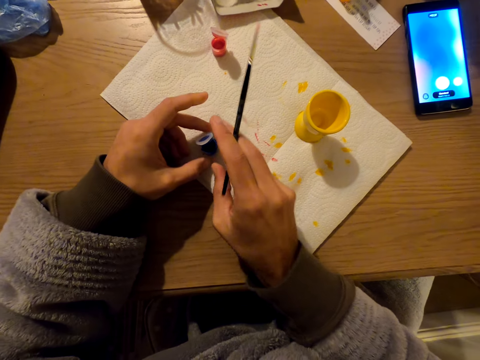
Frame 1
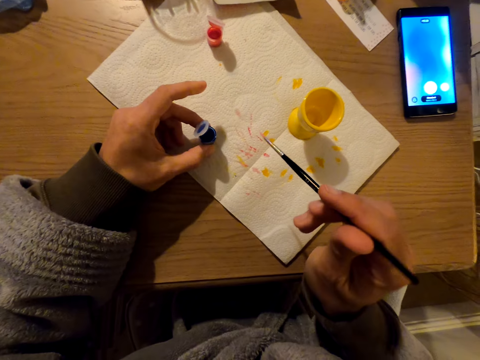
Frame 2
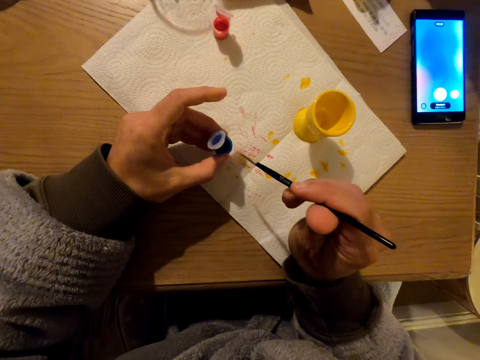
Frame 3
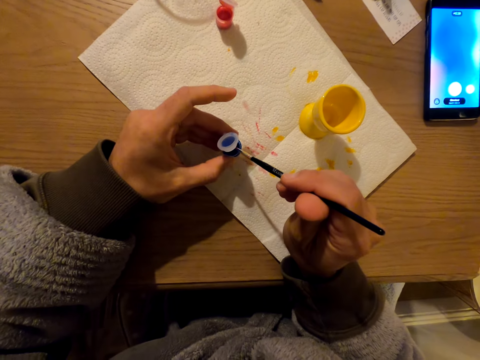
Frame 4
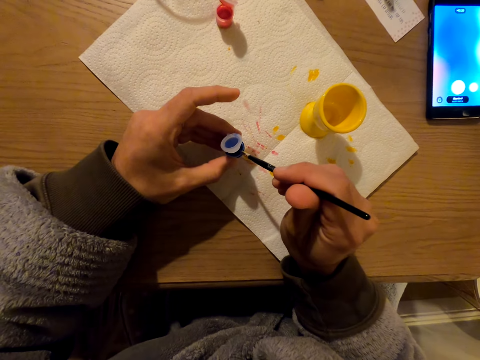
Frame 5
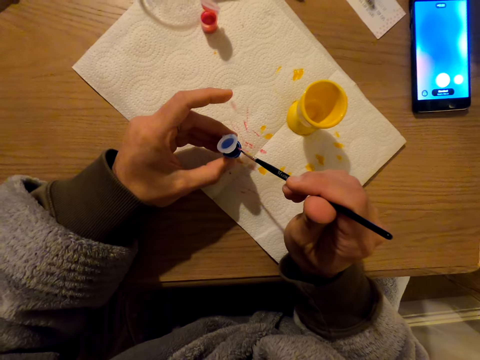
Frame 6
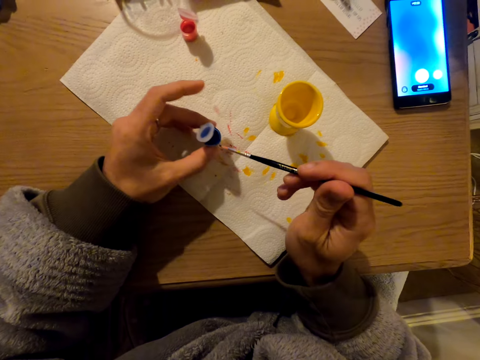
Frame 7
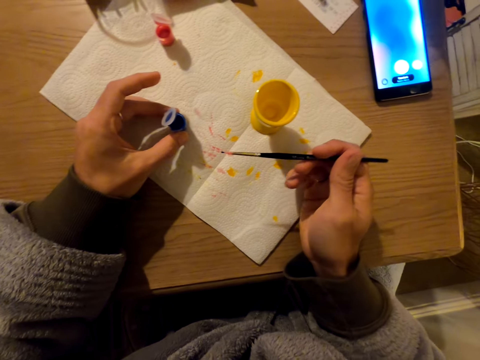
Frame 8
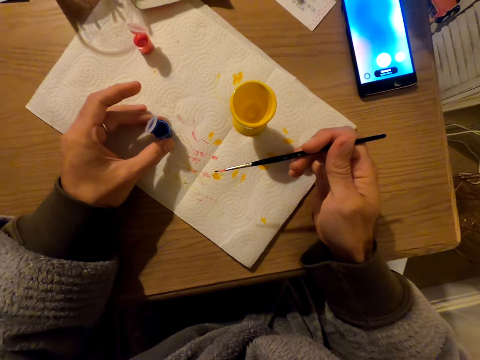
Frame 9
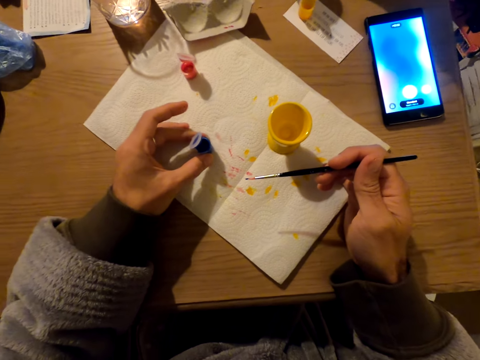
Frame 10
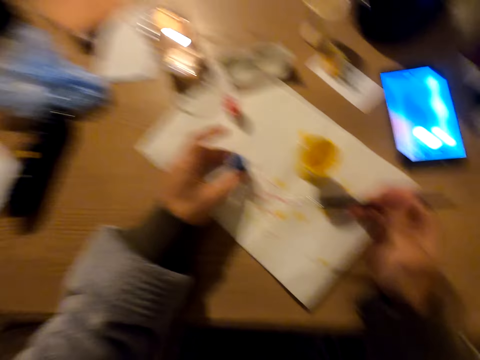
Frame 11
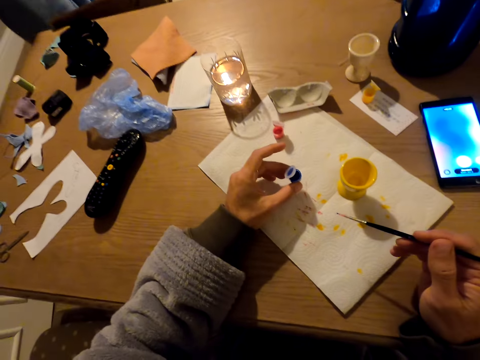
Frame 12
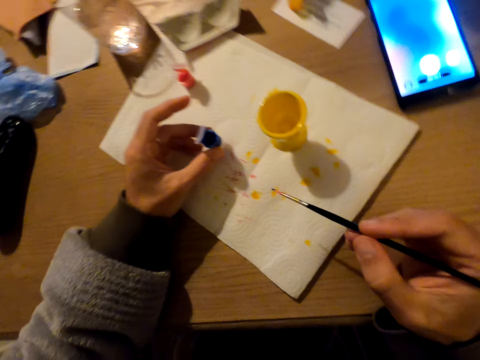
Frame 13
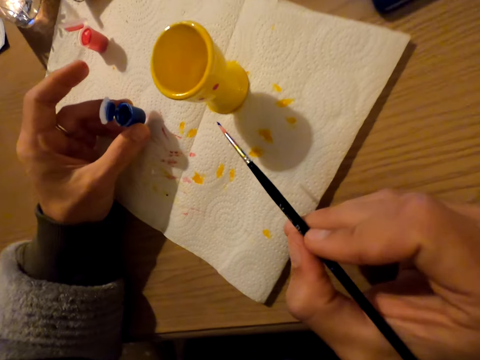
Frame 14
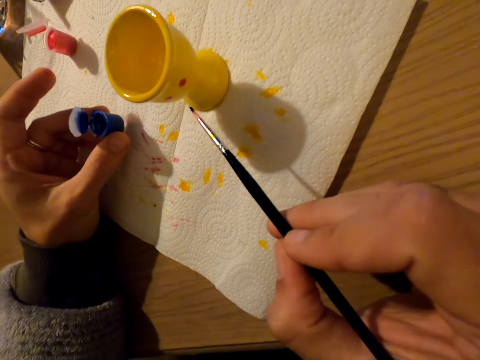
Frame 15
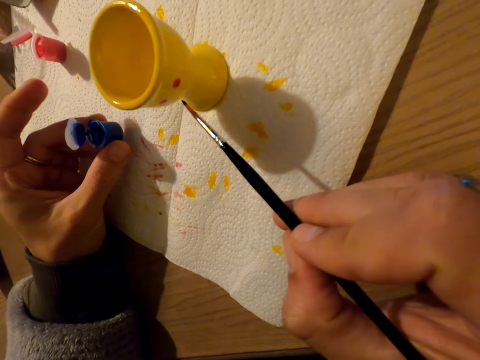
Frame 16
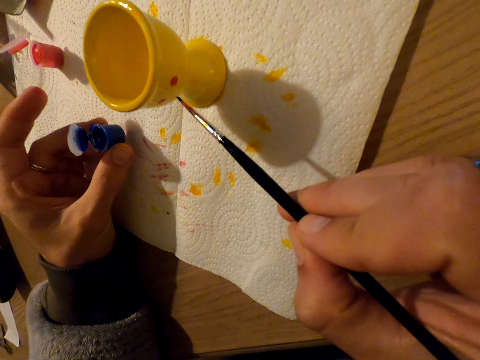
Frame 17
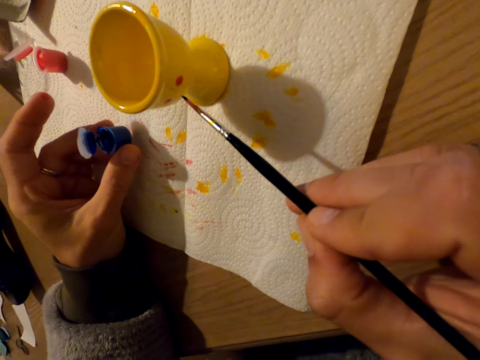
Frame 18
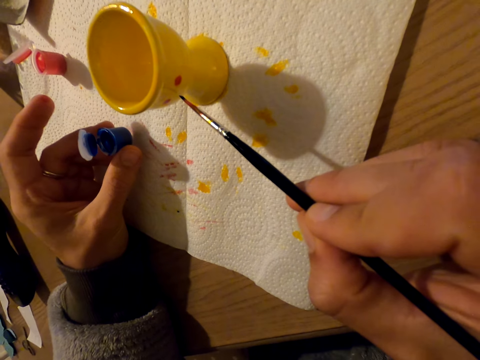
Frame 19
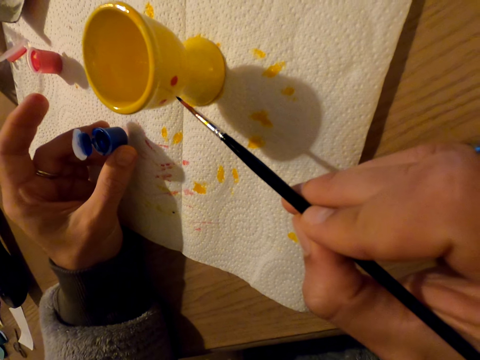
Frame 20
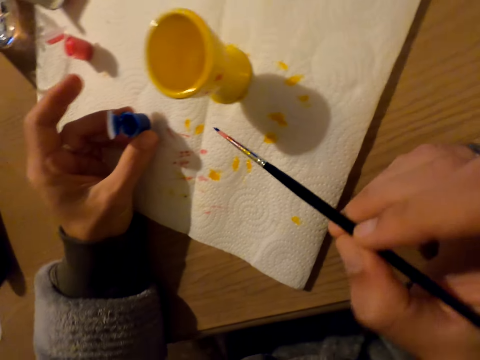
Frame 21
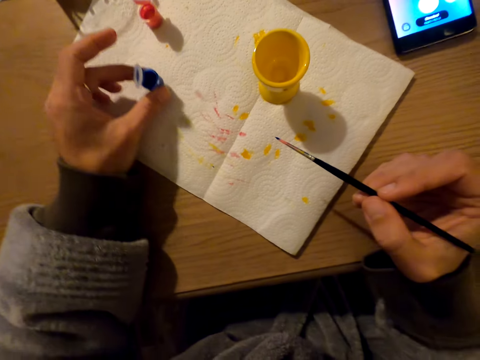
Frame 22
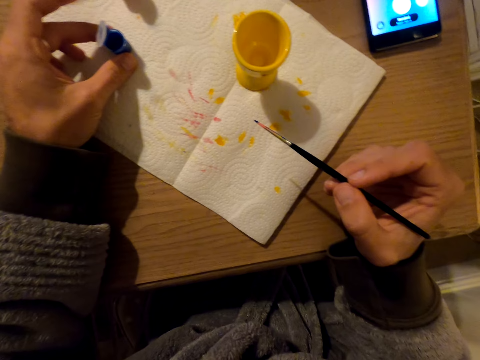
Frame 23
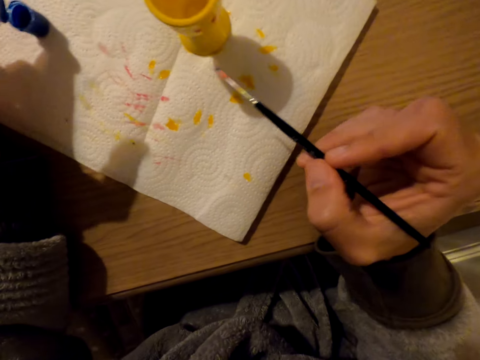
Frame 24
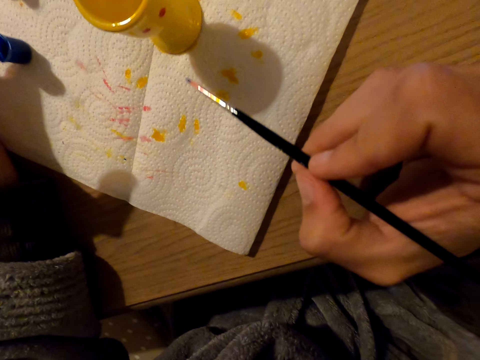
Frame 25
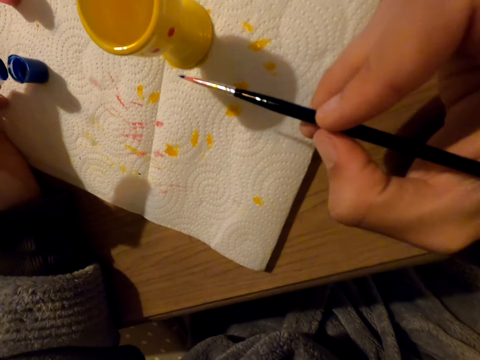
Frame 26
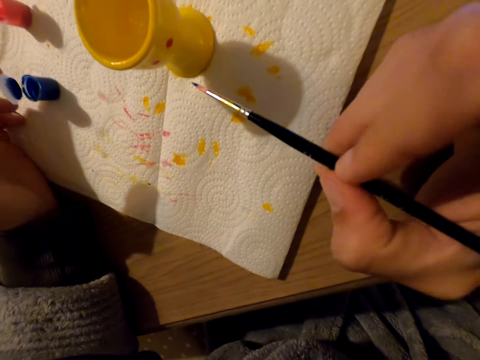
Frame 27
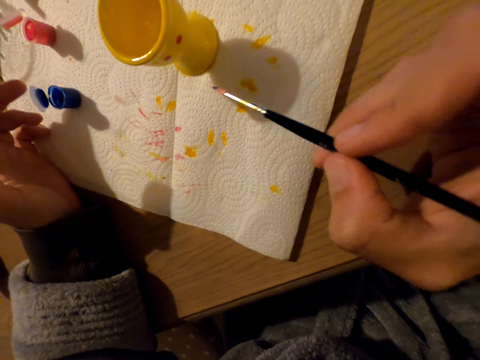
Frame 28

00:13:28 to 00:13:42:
The camera wearer dips the brush in blue paint. They paint the egg cup.

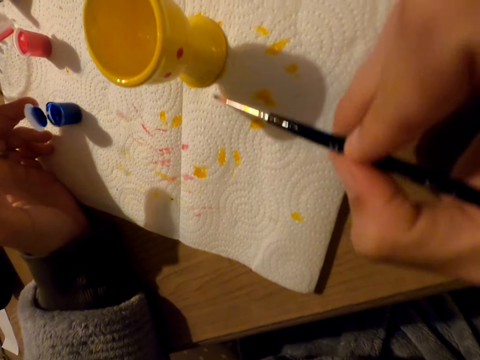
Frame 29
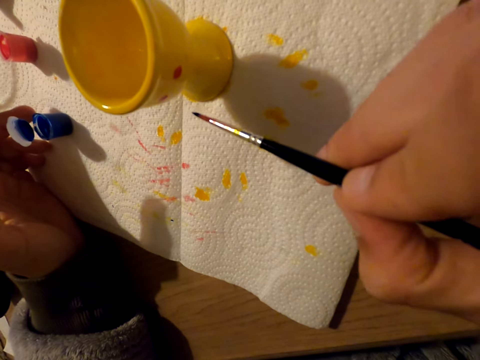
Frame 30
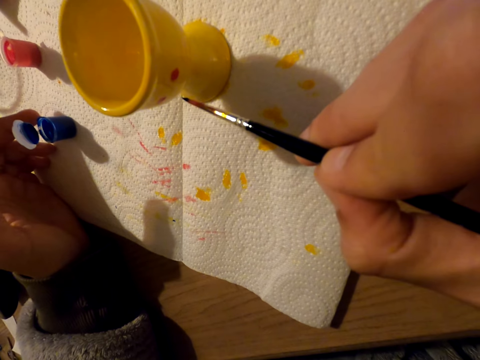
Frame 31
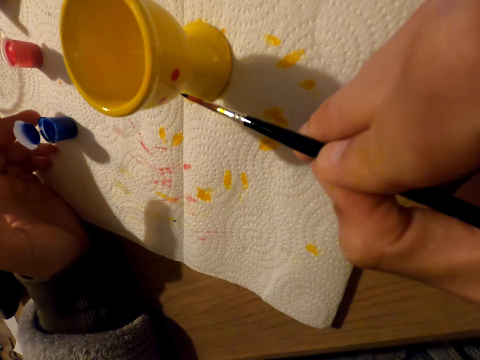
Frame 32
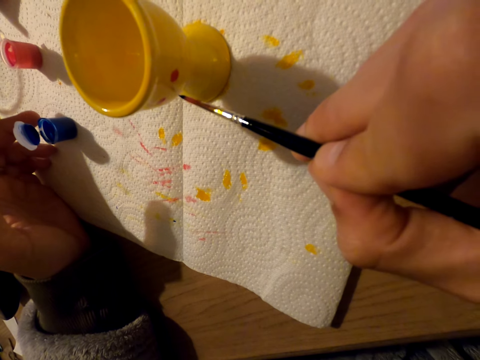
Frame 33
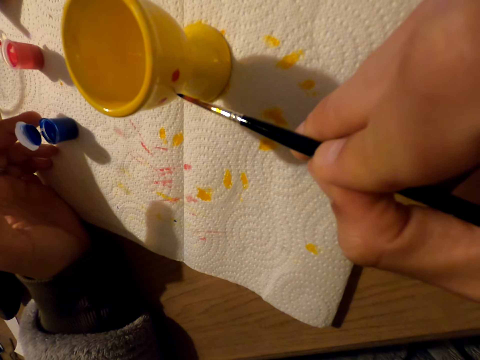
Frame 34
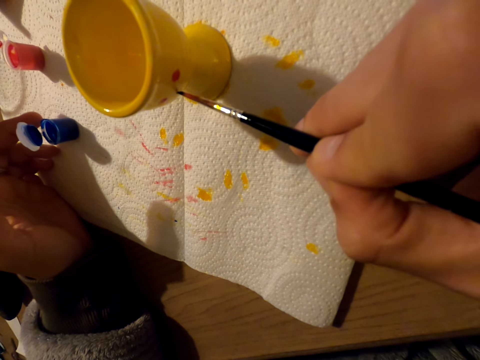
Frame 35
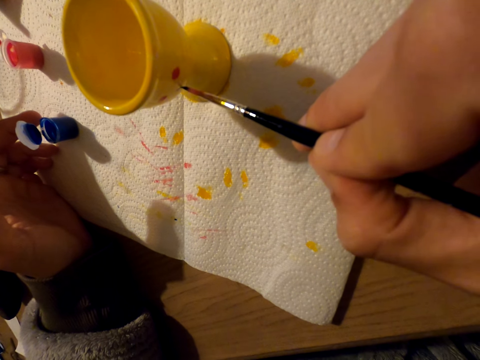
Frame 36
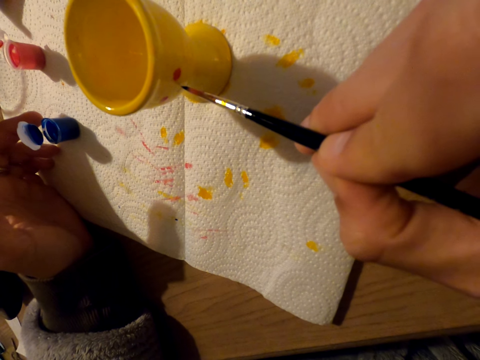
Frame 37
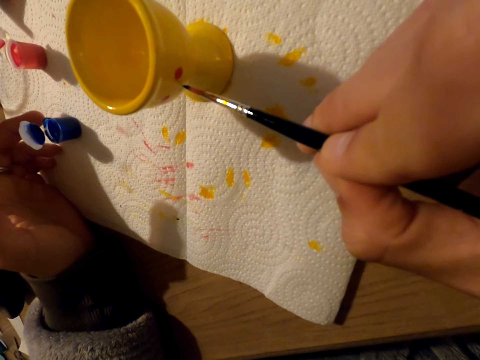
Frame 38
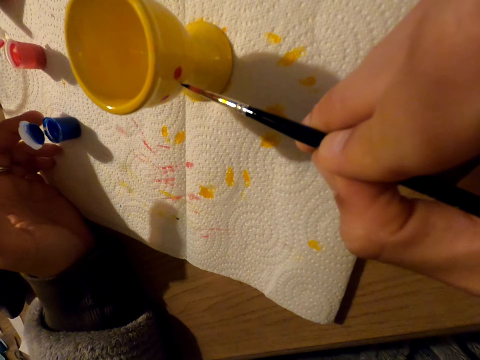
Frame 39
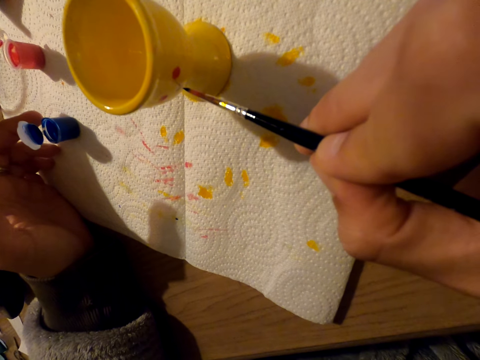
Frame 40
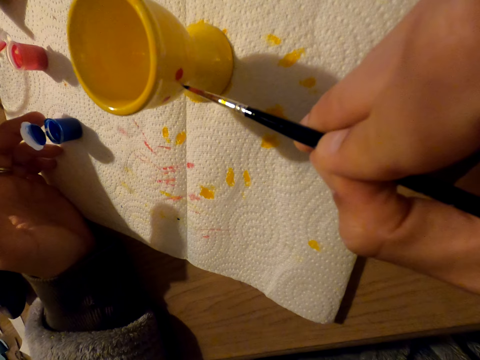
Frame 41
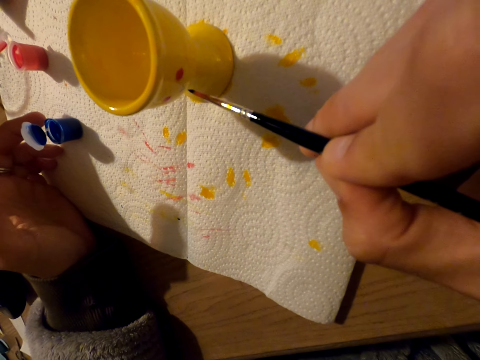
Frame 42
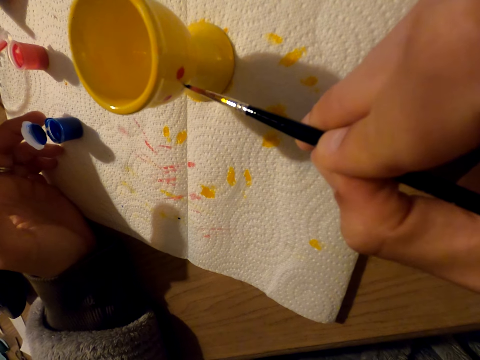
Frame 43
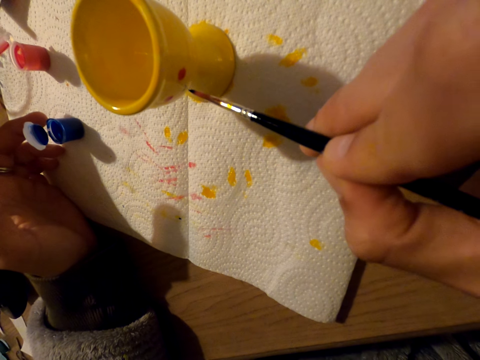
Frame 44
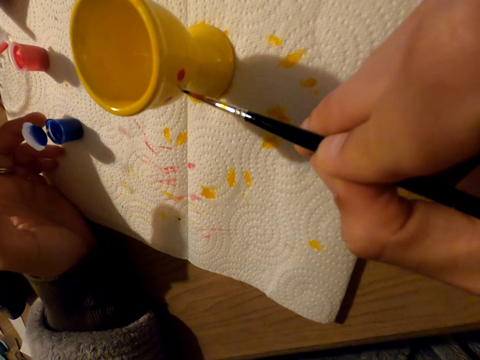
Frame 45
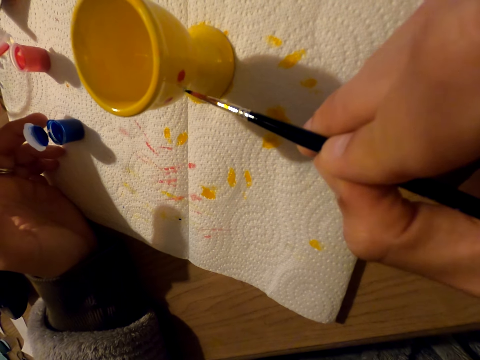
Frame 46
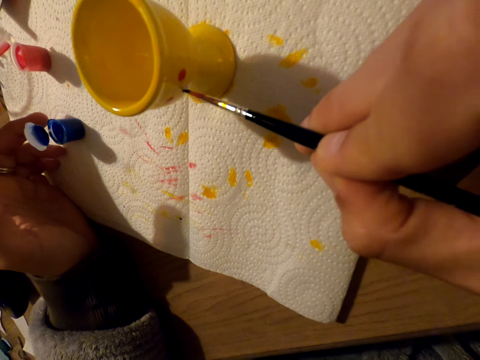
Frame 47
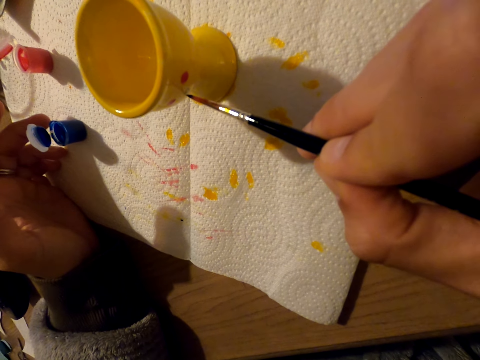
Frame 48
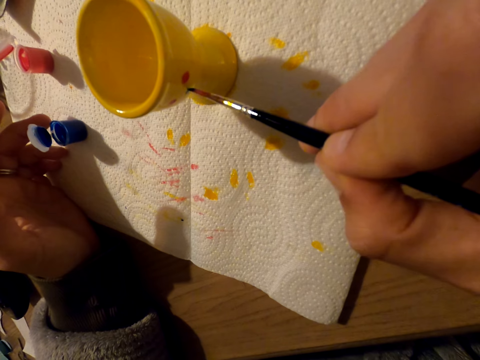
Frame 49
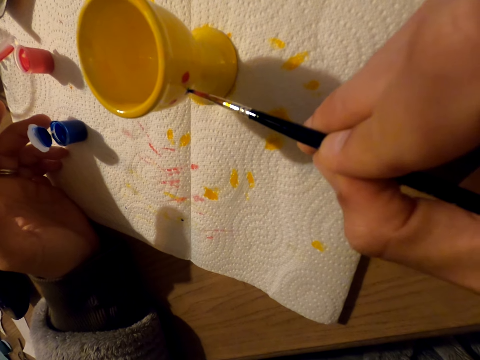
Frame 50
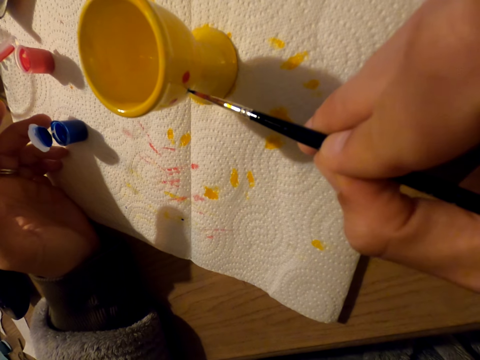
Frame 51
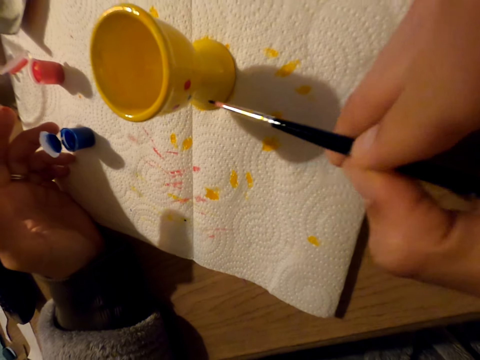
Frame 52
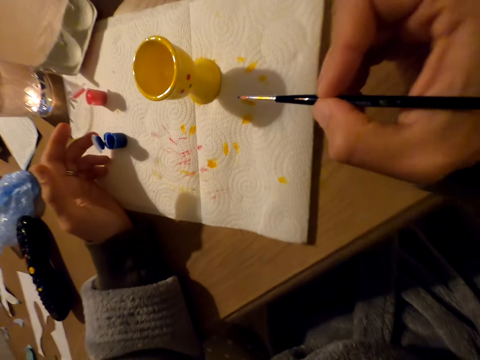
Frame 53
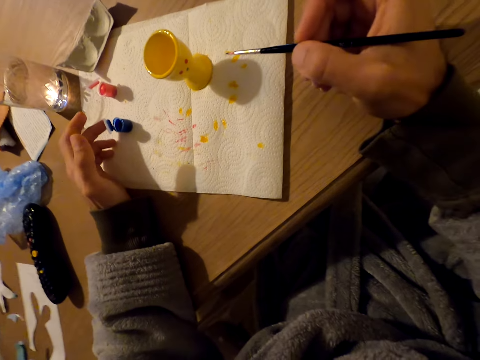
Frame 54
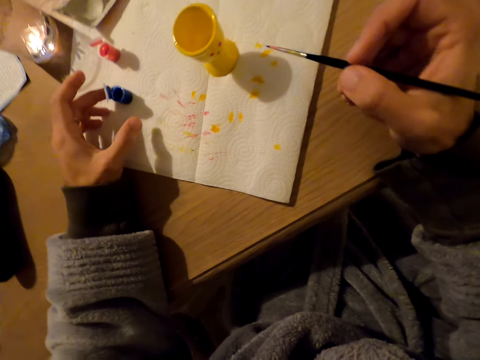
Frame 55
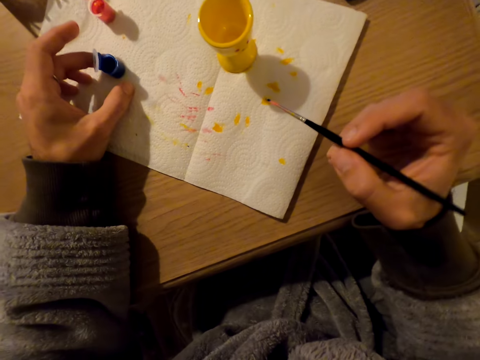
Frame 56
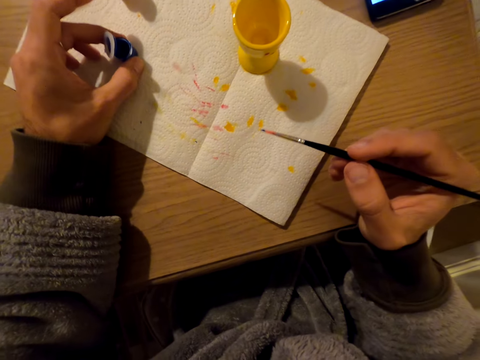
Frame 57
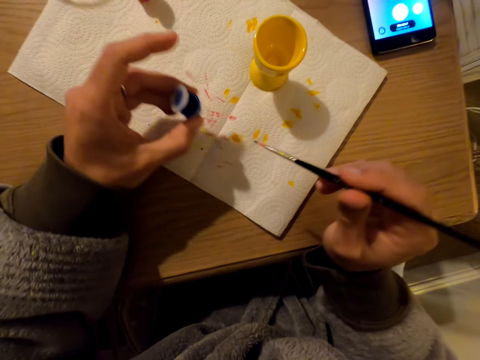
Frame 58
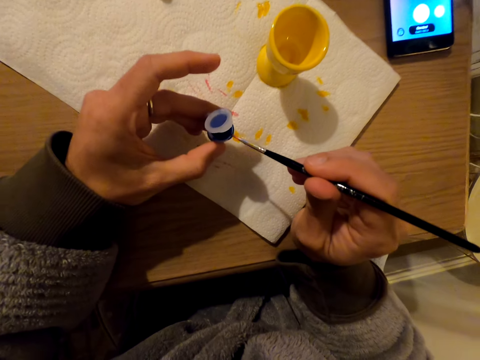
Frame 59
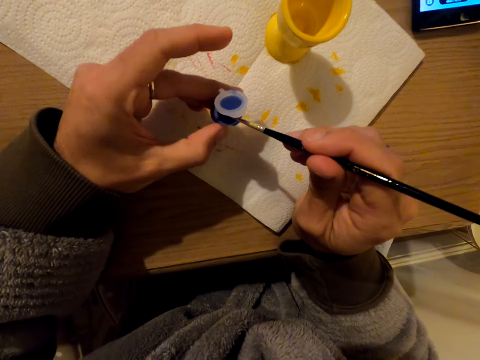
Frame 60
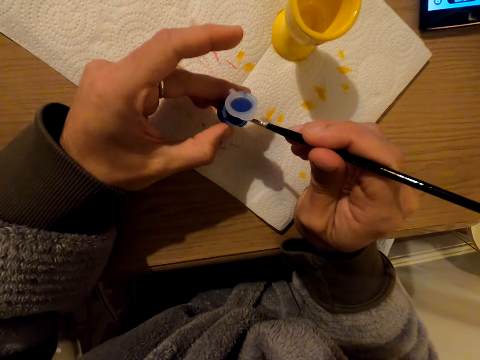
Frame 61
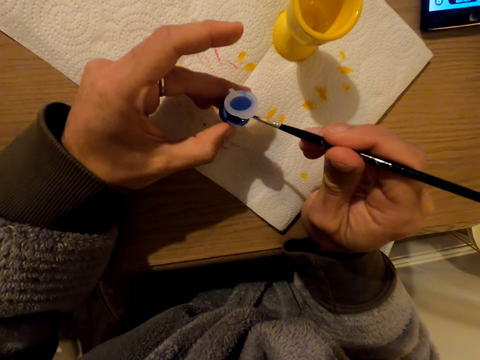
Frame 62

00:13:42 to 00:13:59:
The camera wearer paints the eggcup. They grab the blue paint. They dip the paint brush into the paint.
